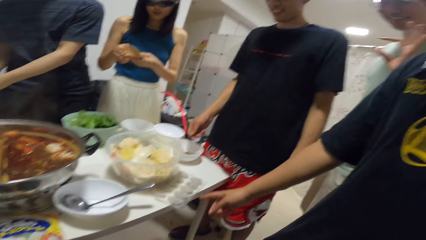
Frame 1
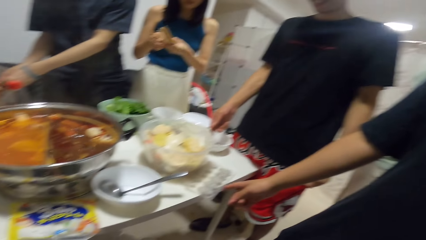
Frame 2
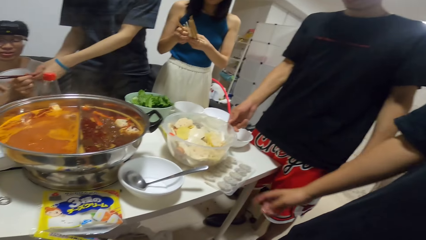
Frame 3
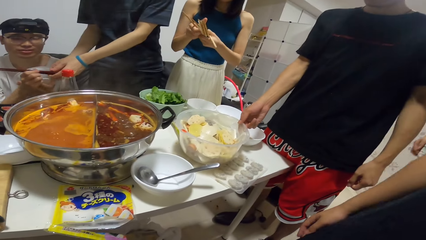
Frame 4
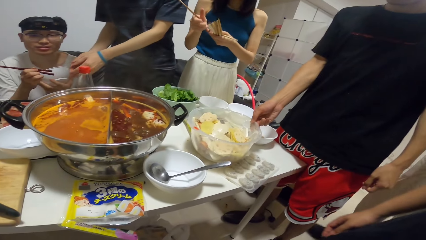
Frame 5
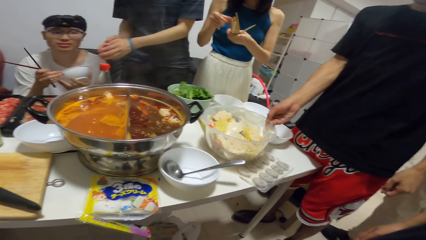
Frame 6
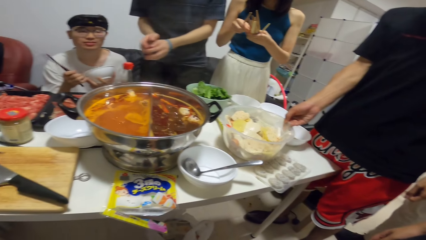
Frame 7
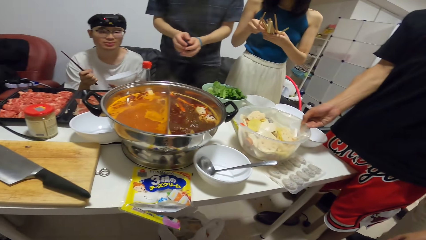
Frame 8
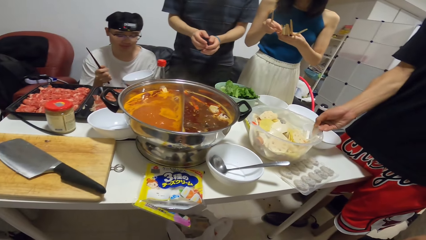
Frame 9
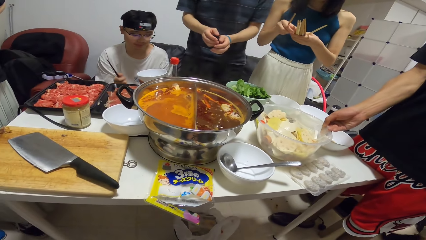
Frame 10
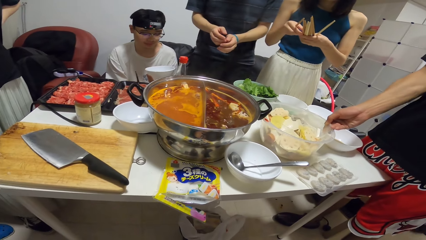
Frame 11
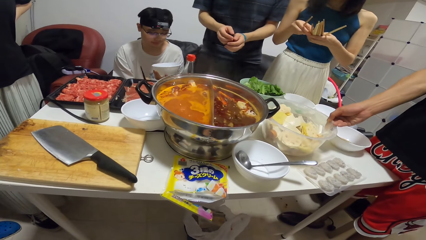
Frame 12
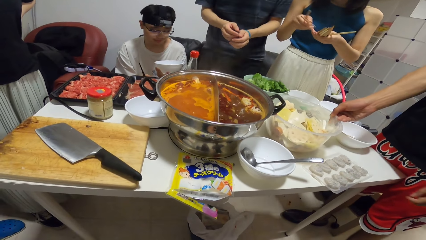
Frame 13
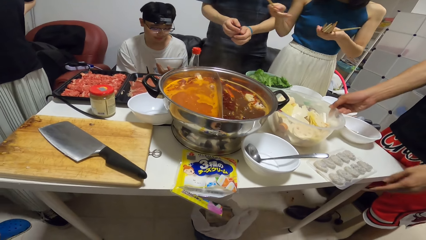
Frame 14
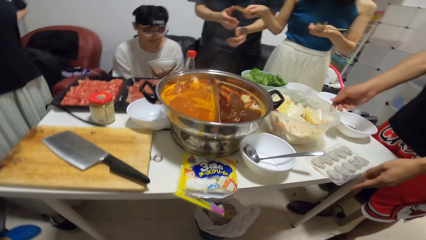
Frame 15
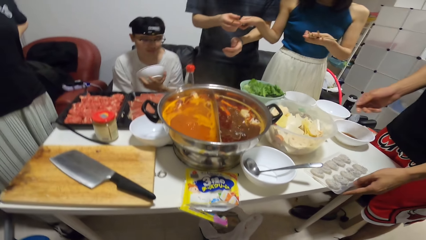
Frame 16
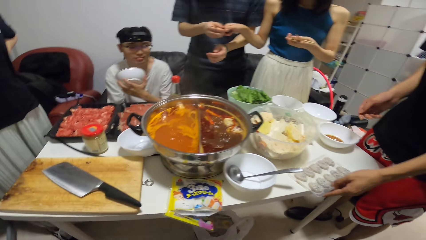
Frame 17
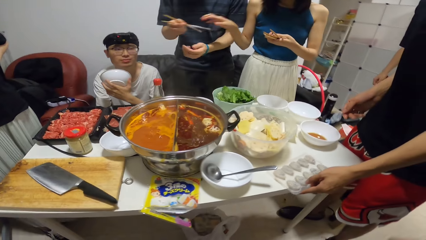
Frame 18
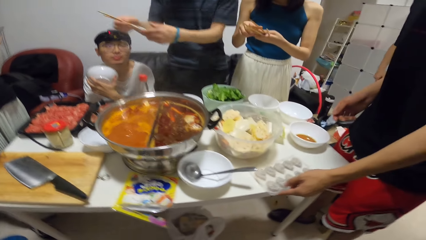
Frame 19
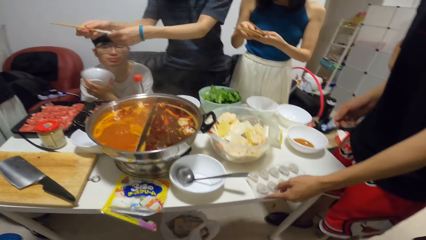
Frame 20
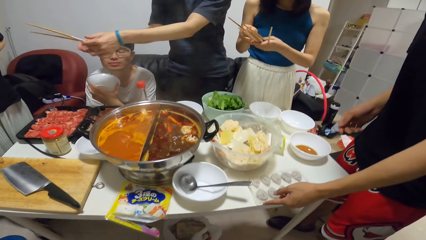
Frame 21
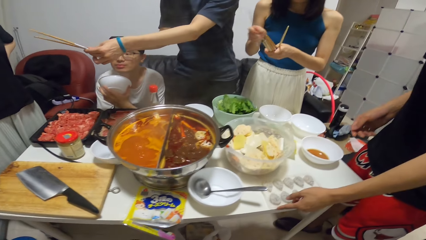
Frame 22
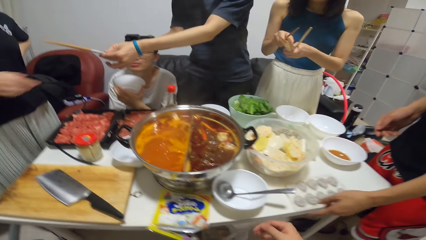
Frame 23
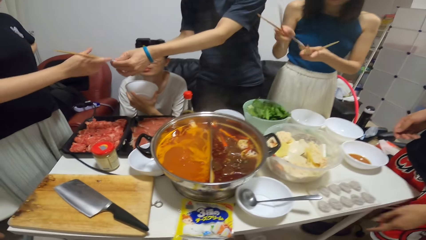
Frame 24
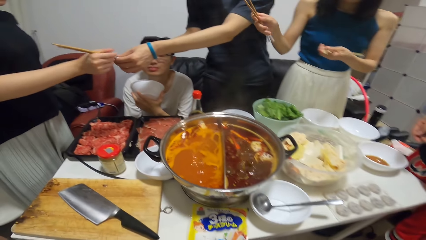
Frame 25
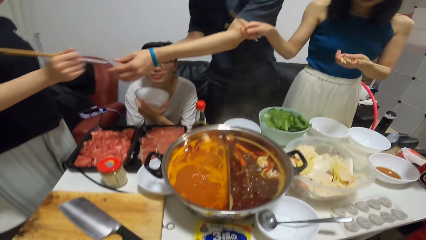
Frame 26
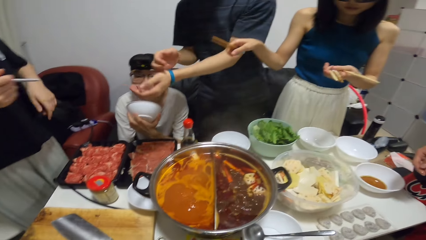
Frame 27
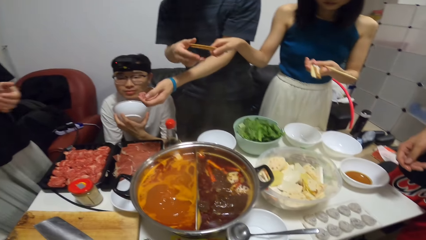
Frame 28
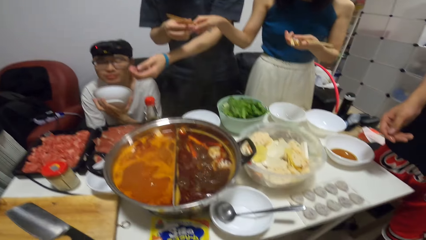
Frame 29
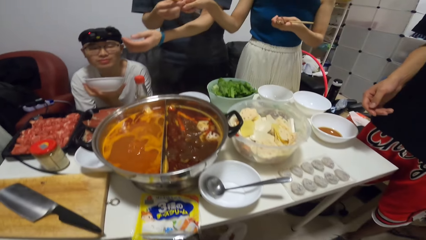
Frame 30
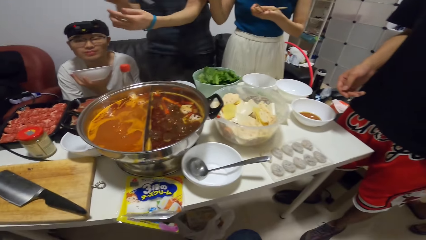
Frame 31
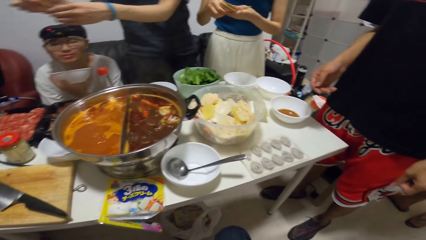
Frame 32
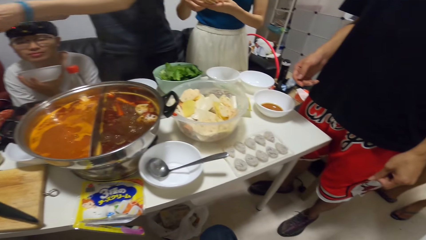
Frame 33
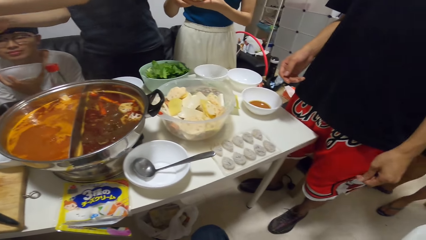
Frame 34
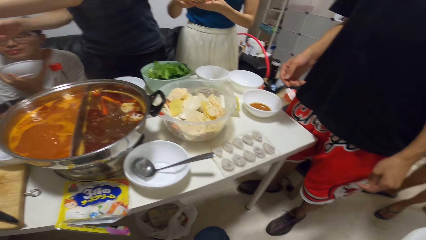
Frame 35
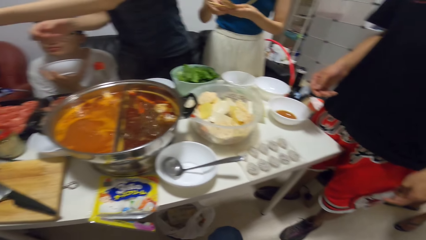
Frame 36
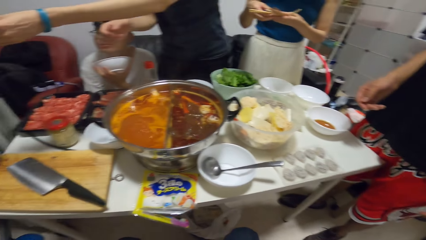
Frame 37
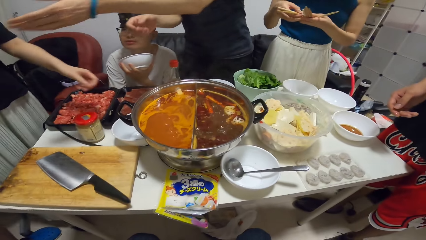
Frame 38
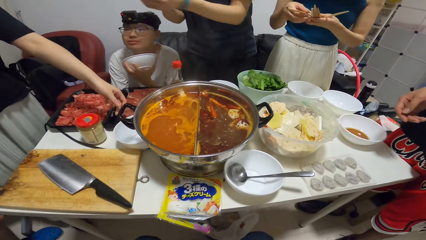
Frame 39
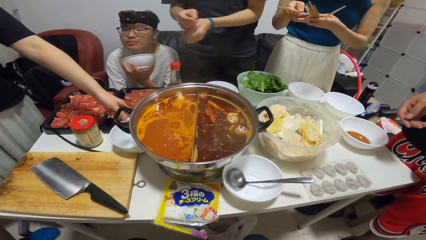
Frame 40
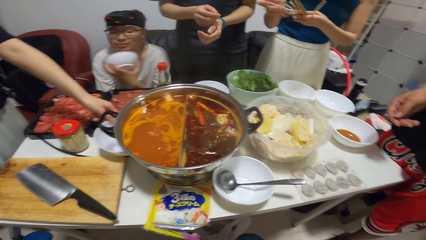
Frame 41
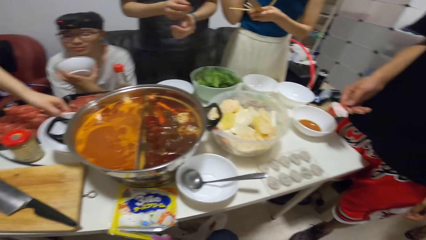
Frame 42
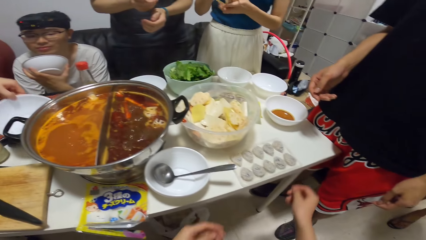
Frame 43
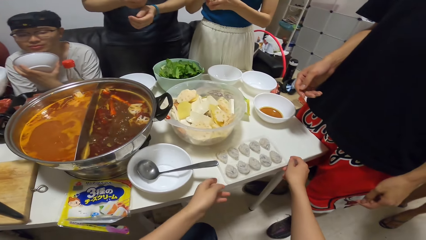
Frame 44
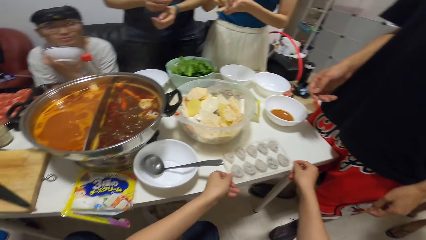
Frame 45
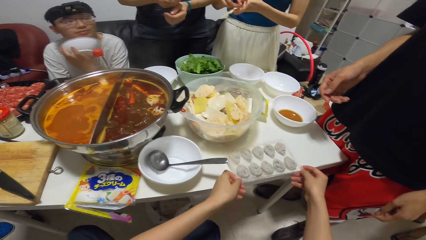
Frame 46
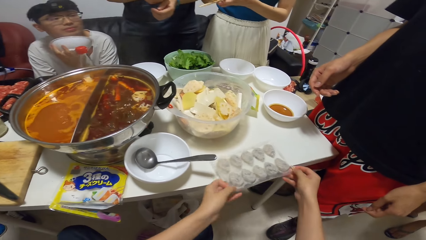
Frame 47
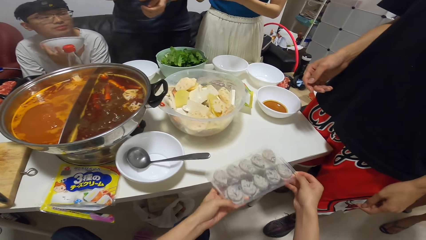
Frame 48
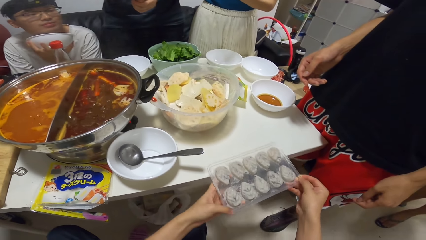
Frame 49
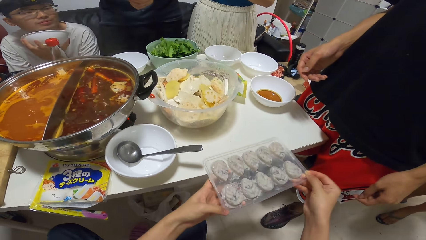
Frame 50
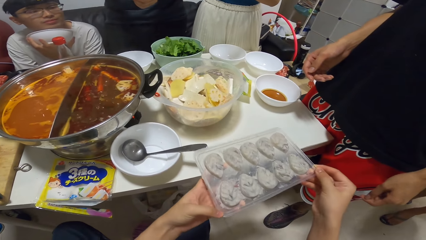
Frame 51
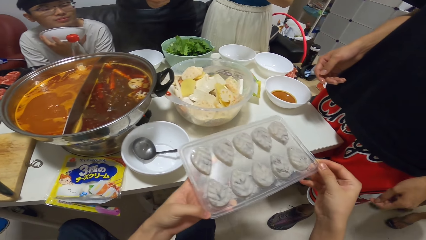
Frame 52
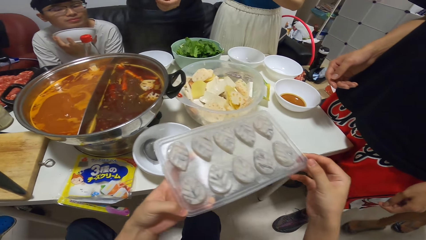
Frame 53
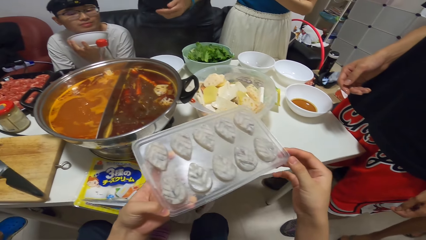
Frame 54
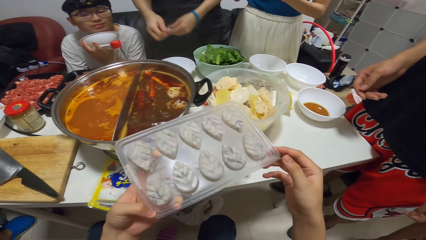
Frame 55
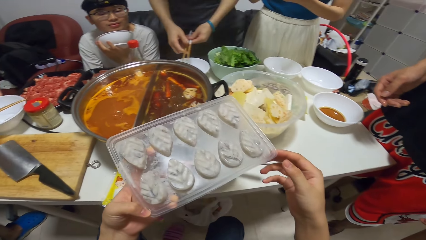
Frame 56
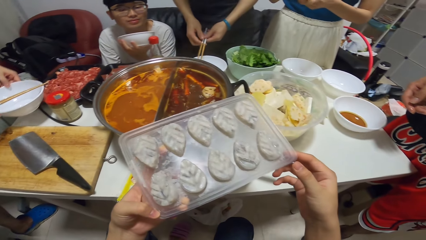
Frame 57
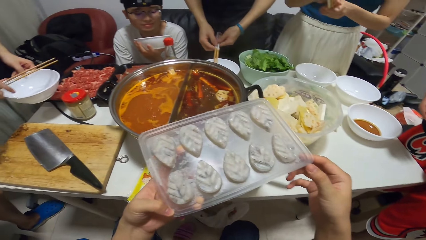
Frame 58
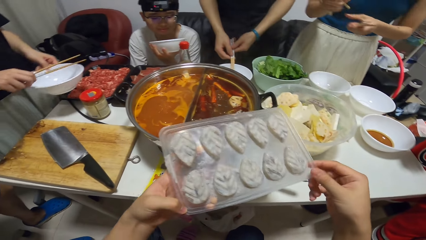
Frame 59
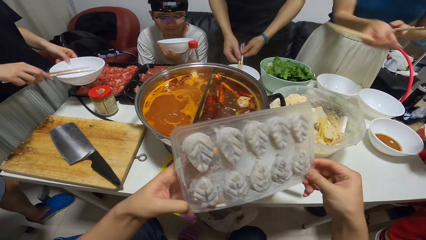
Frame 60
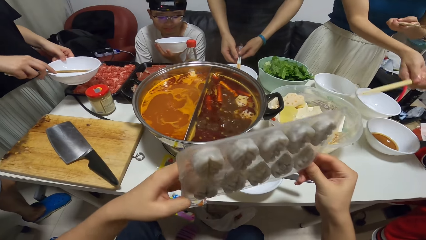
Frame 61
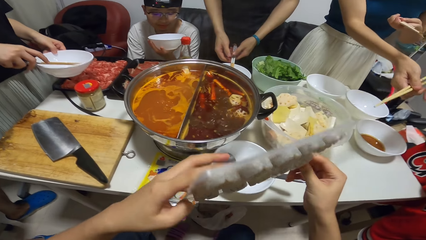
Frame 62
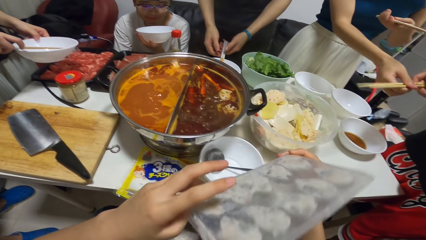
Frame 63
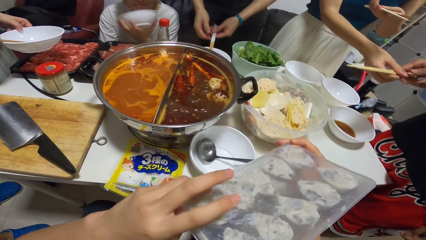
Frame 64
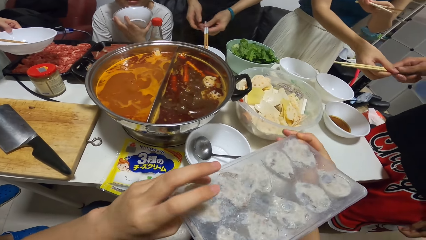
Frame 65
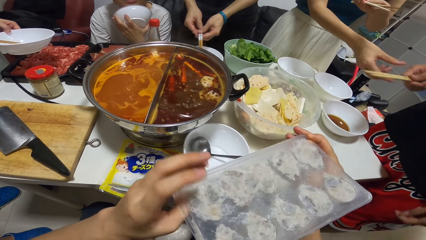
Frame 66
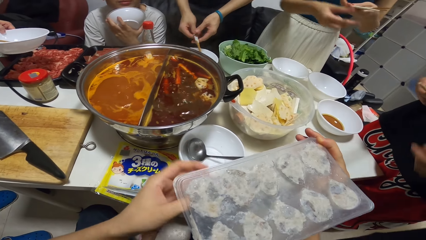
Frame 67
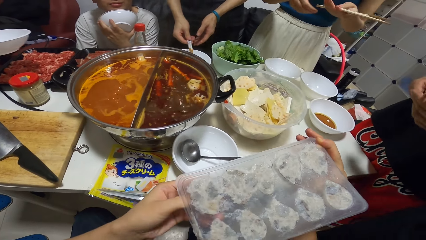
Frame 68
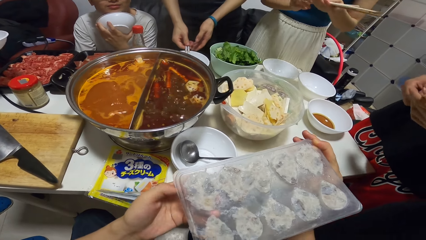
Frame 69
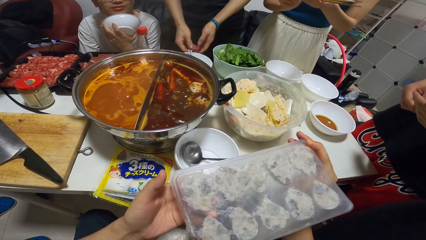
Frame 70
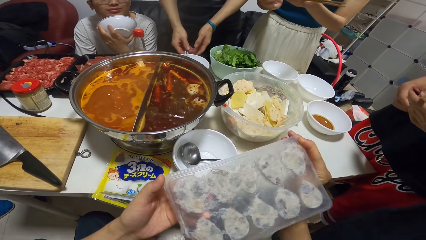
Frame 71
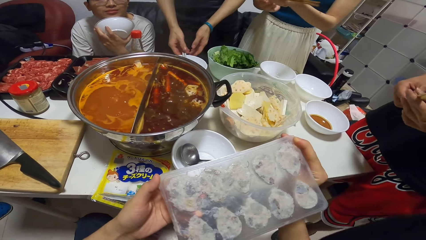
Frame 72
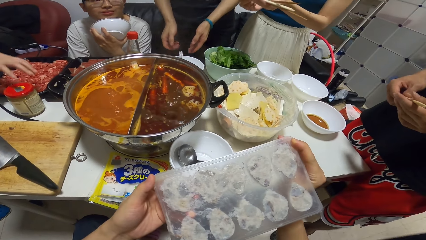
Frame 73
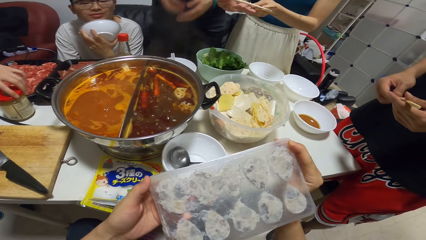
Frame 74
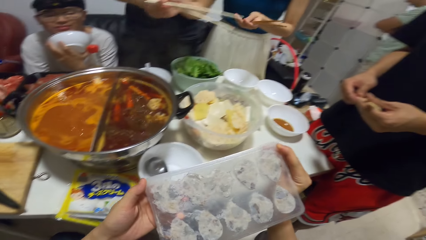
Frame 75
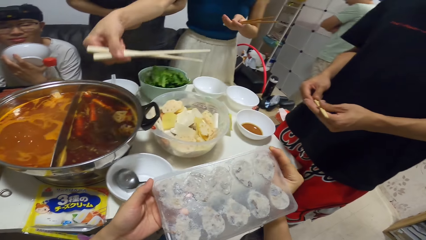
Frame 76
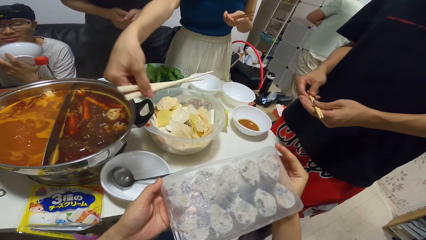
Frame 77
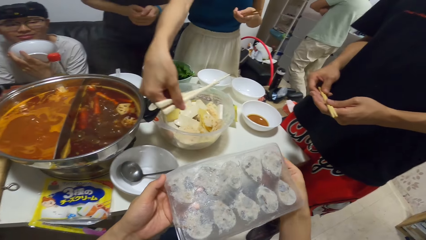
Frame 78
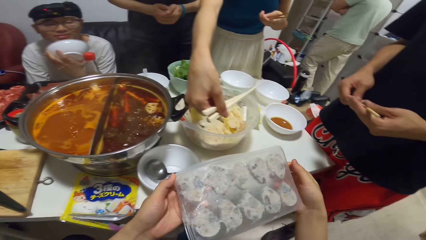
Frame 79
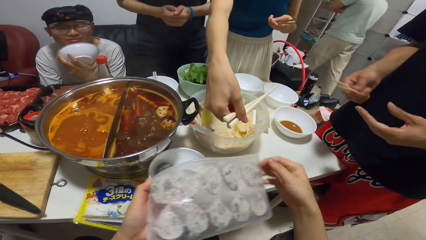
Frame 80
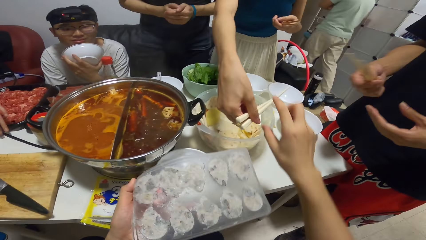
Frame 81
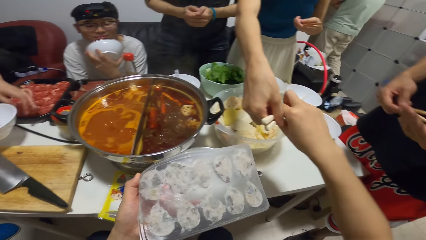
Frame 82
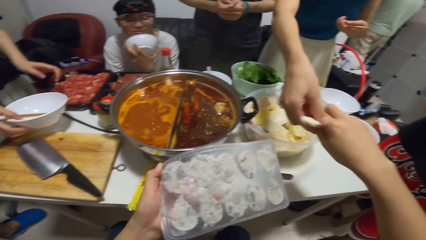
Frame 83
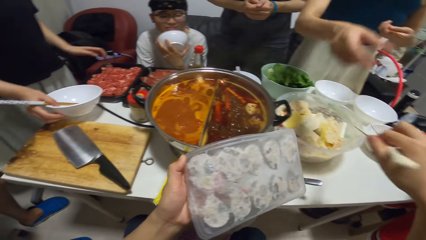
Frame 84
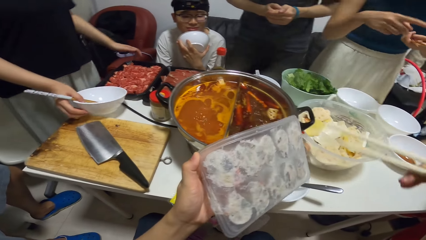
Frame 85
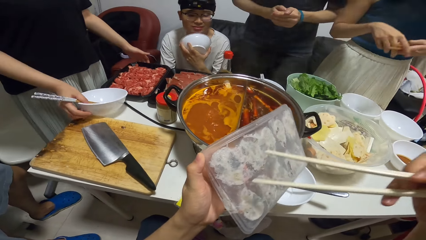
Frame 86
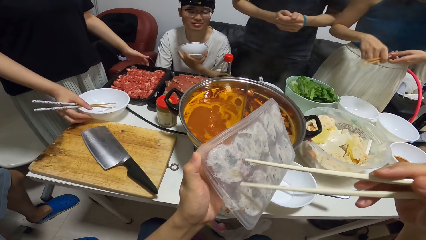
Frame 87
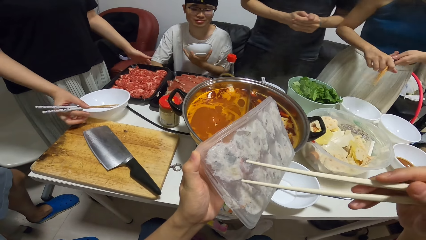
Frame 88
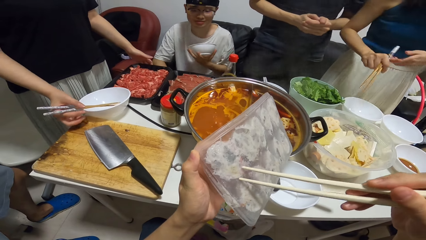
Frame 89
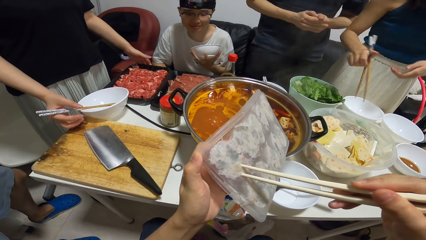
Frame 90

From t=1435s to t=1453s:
A man touches the plastic pan with his right hand. The camera wearer moves around. Another man adjusts the bowl of potatoes with his right hand. He pushes the bowl. He adjusts the plastic pan on the dining table with his left hand. A woman passes a pair of chopsticks to a third man. The third man passes the pair of chopsticks to a fourth man. The fourth man collects the pair of chopsticks from the third man. The woman passes a pair of chopsticks to the third man. The fourth man picks up a plate from the dining table with his left hand. The camera wearer picks up the plastic pan or spices from the dining table with both his hands. The fourth man places the chopstick in the plate in his hand. The third man drops the chopstick in the plate on the dining table with both hands. The camera wearer flips the plastic pan in his hand. The woman passes a pair of chopsticks to the second man. The woman passes a pair of chopsticks to the camera wearer. The camera wearer collects the chopsticks from the woman with his right hand.
